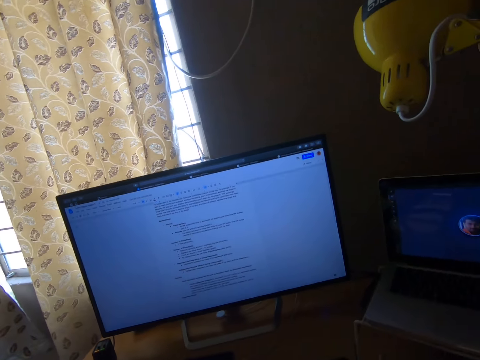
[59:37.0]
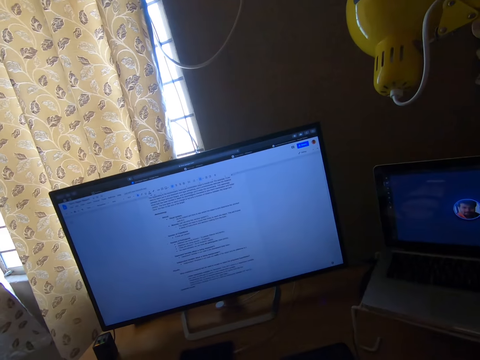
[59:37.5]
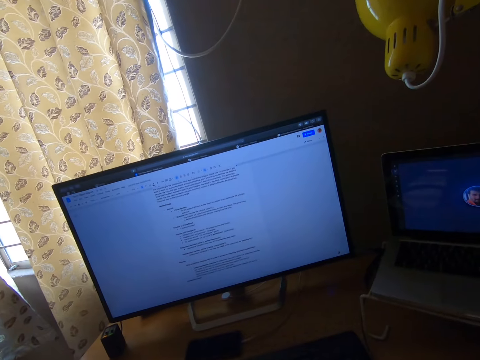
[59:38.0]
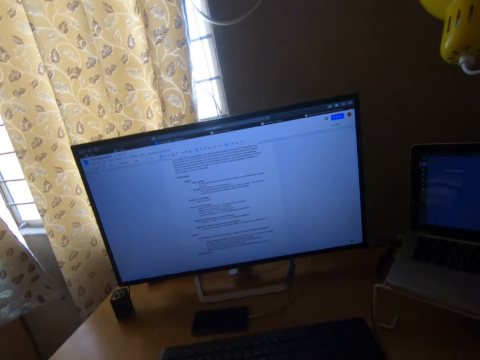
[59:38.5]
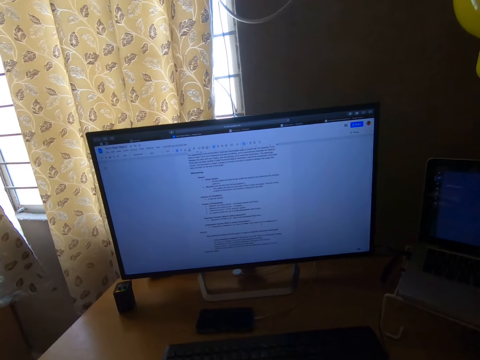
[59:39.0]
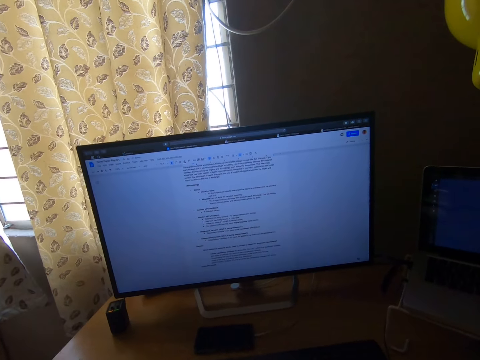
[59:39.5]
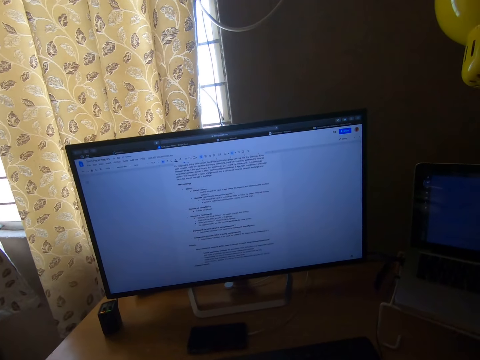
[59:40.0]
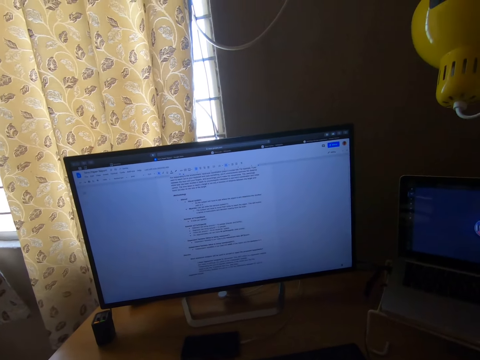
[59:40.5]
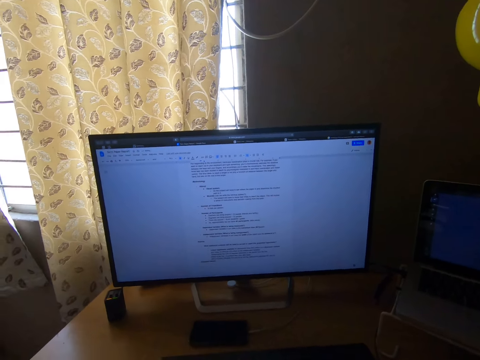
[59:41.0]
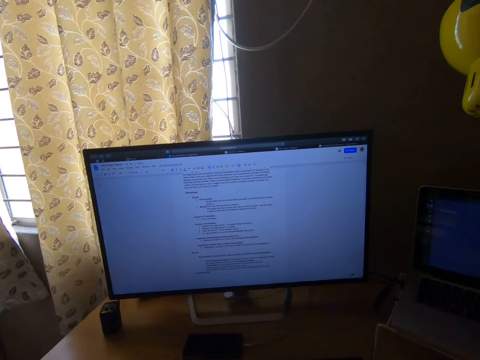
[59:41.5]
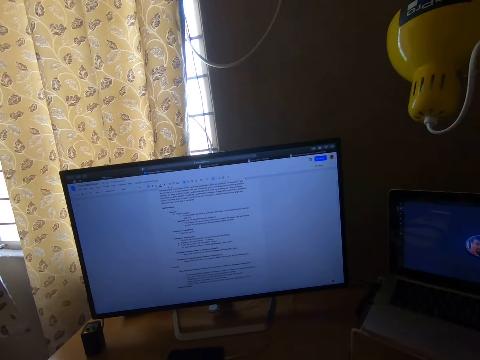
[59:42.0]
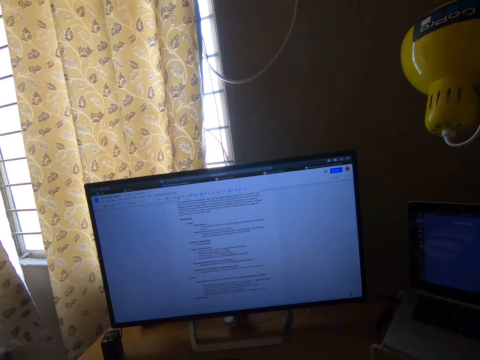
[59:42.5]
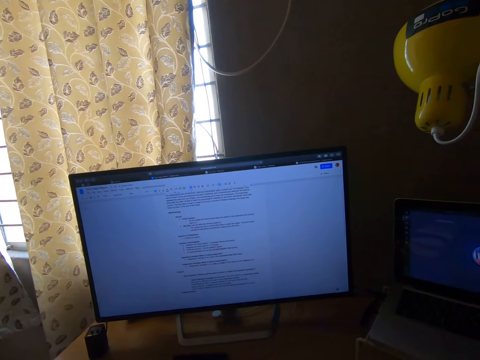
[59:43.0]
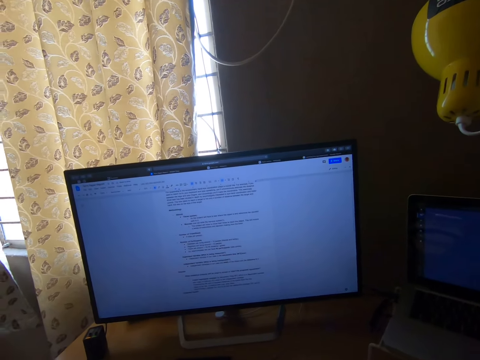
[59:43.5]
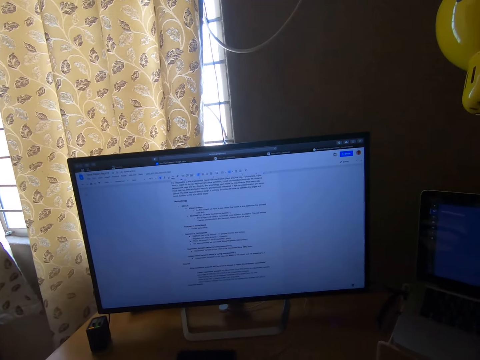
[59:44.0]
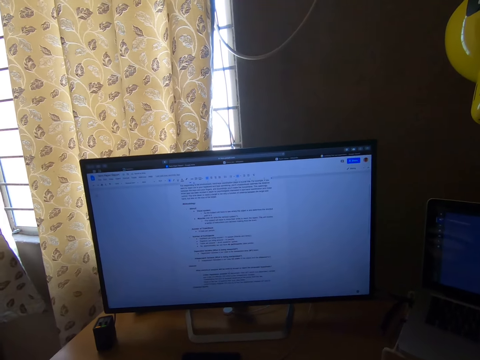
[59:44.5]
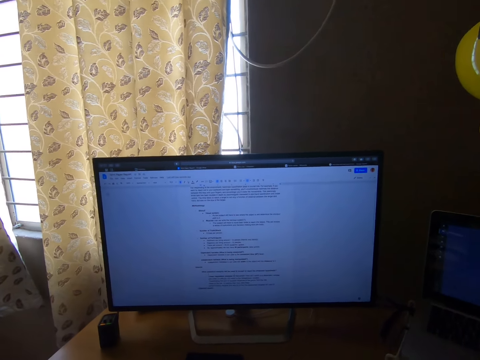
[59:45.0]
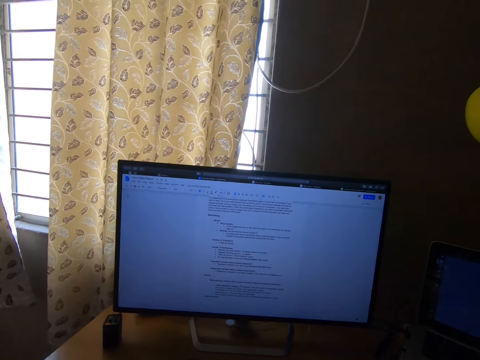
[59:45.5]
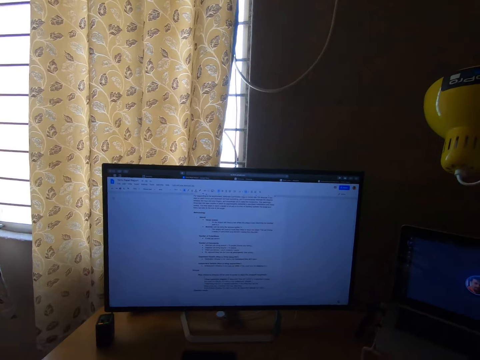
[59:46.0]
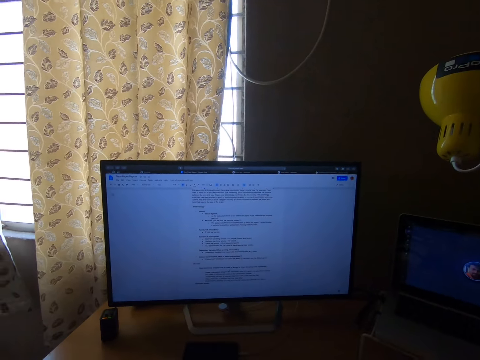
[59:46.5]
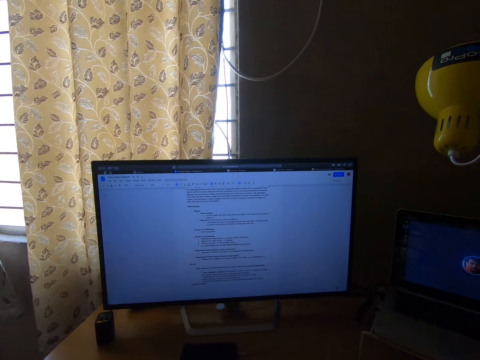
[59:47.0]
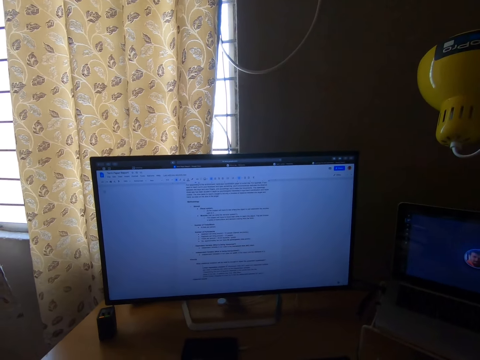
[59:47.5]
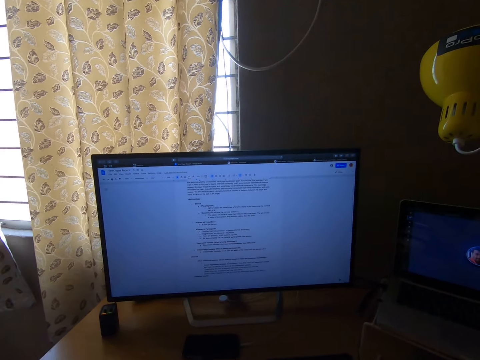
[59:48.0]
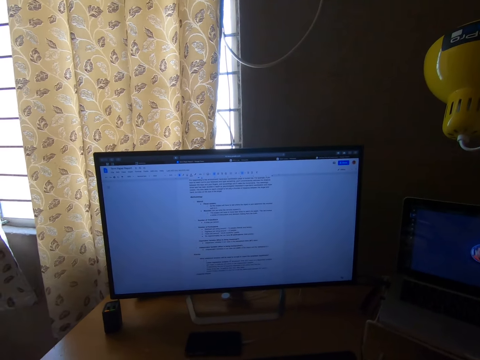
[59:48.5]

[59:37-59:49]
The camera wearer types with a keyboard.

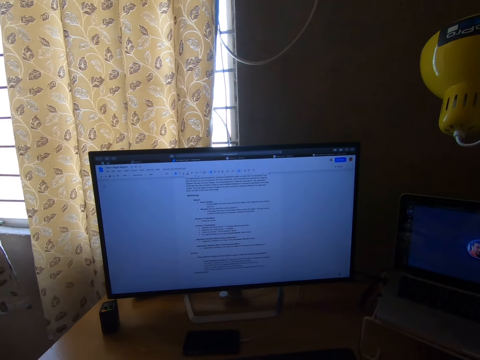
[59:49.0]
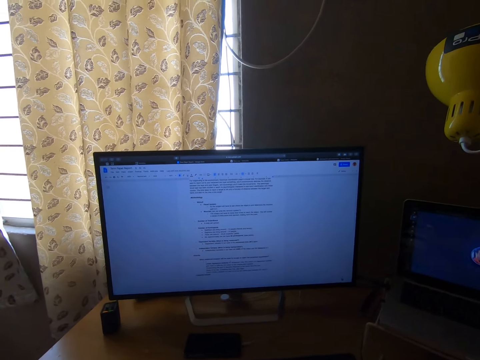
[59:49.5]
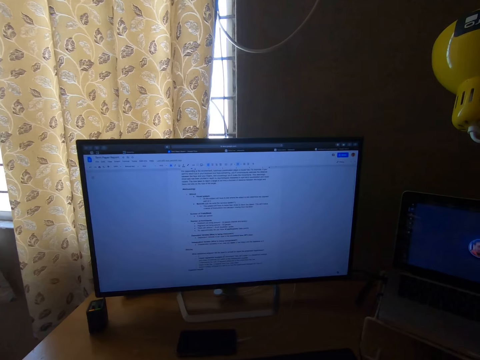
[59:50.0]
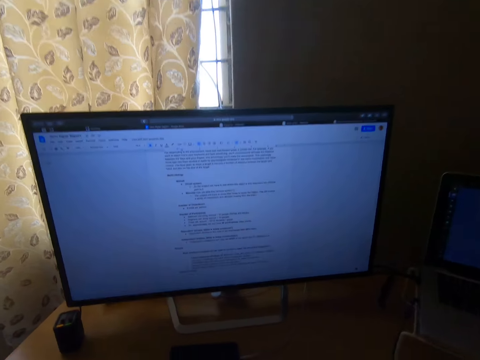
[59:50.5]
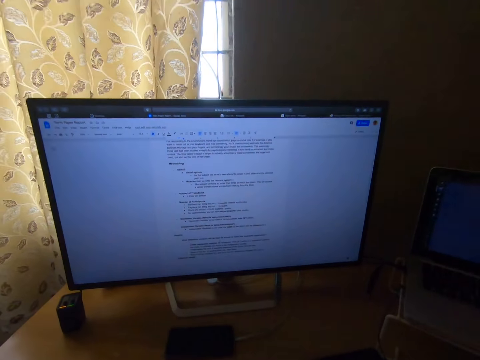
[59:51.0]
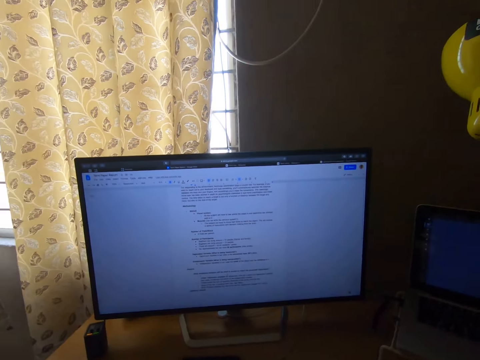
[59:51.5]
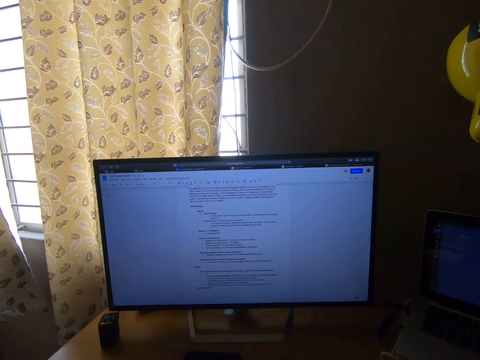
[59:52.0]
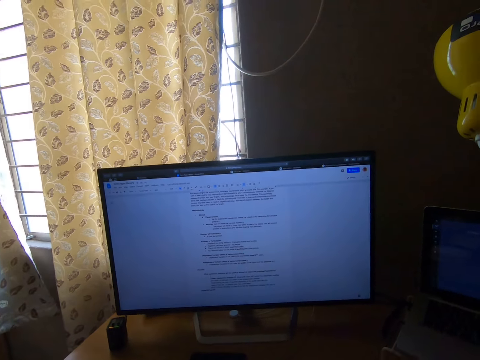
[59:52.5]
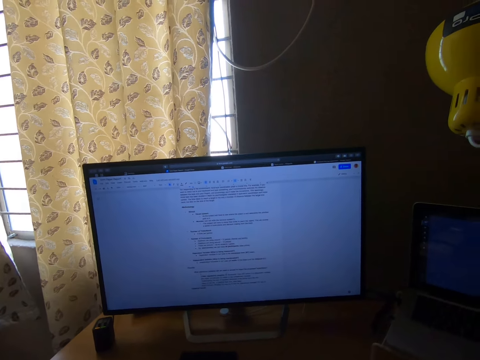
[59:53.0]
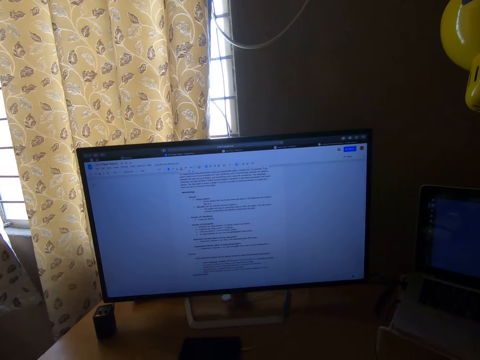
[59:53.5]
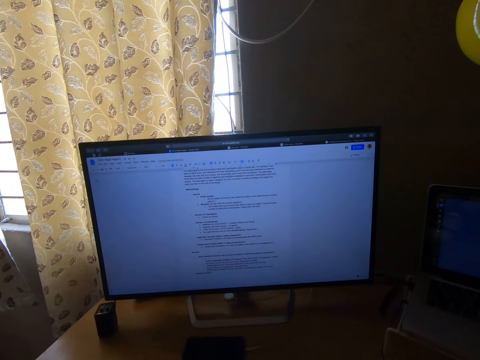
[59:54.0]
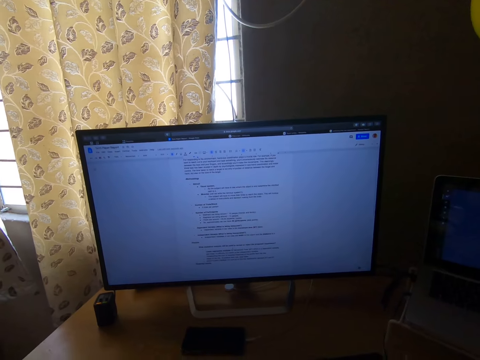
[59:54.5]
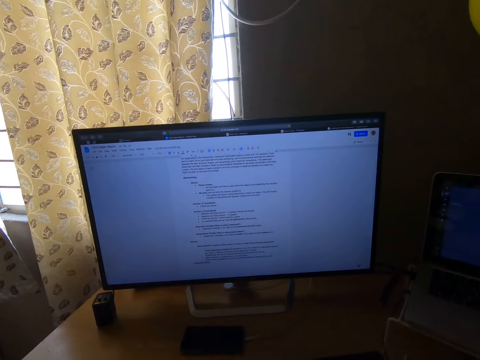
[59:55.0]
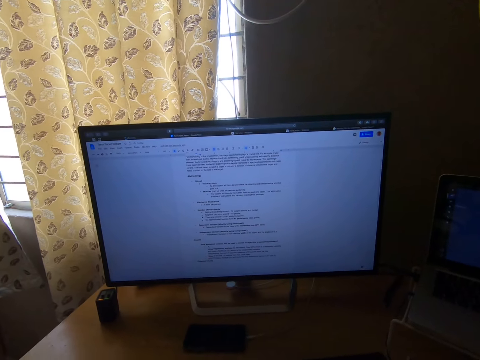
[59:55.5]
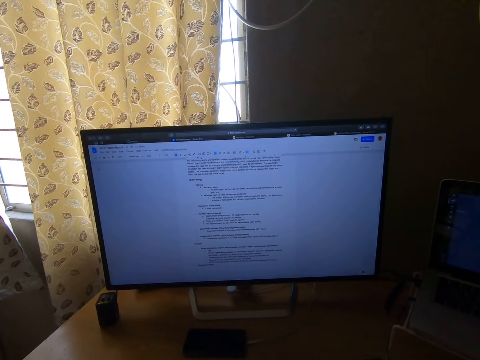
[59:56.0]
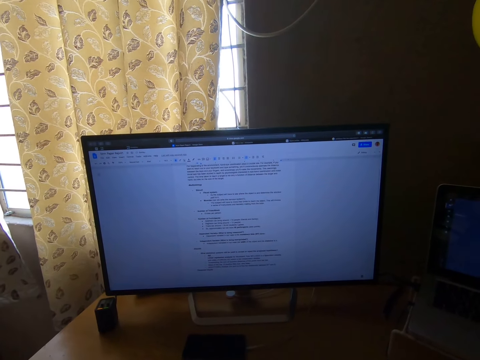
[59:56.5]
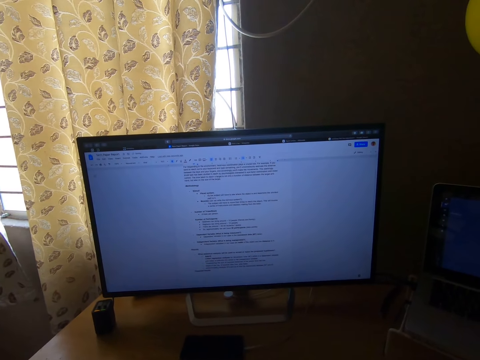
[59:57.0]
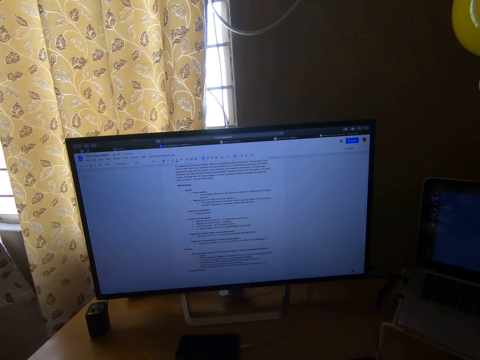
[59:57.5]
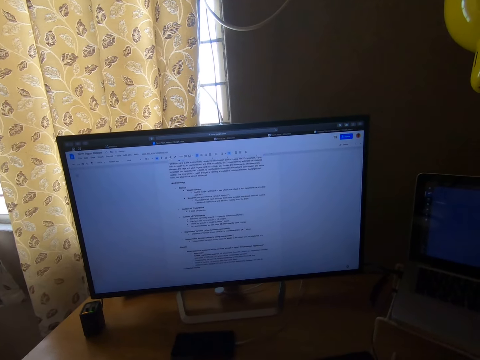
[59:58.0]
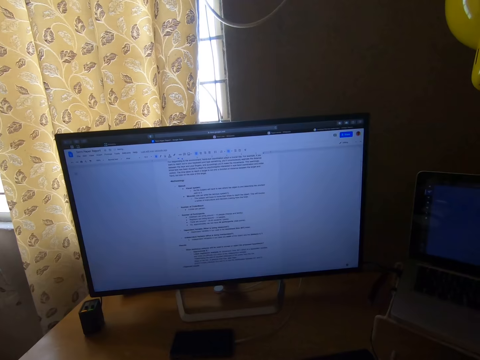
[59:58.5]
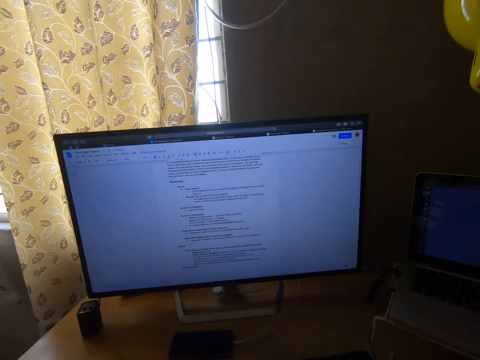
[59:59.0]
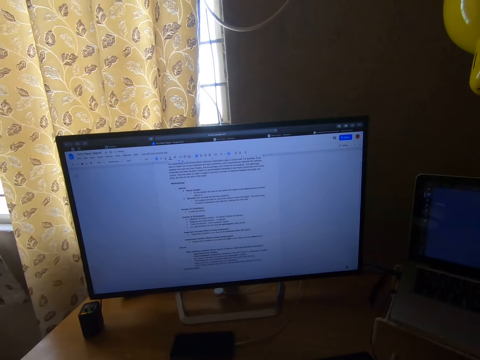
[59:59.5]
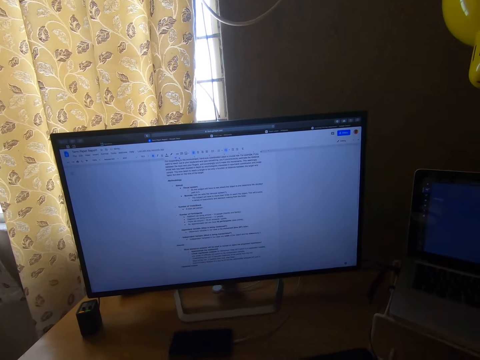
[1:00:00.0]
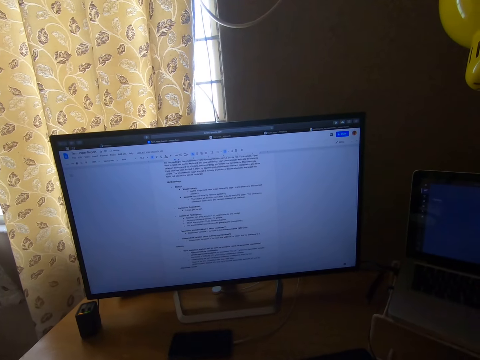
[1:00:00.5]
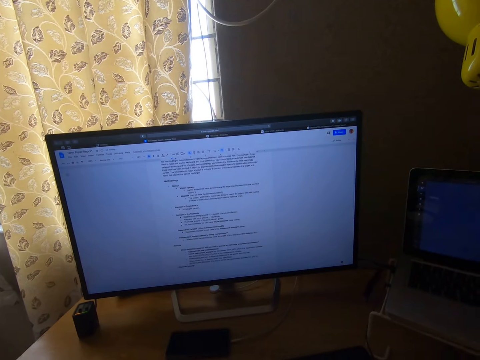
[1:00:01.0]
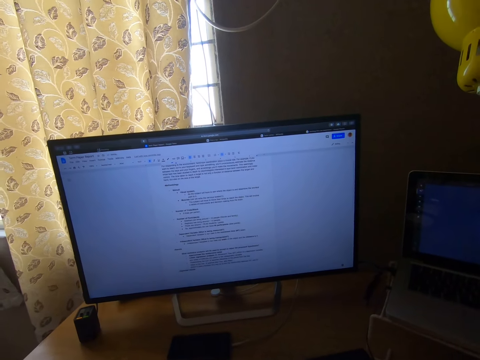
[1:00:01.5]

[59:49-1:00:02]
The camera wearer types on his computer with the keyboard.
